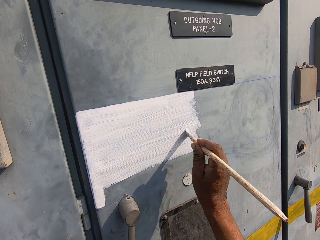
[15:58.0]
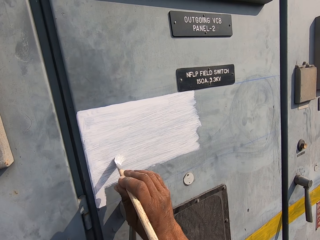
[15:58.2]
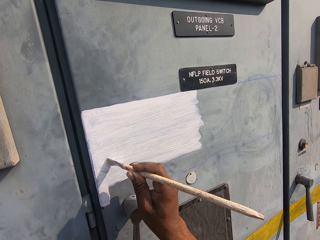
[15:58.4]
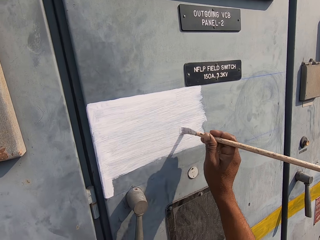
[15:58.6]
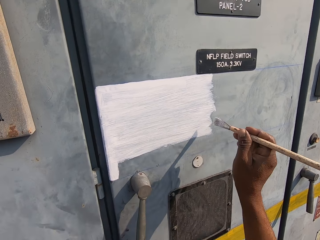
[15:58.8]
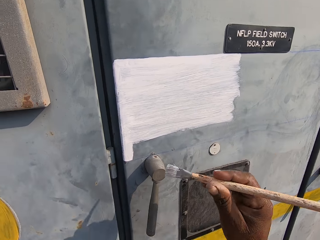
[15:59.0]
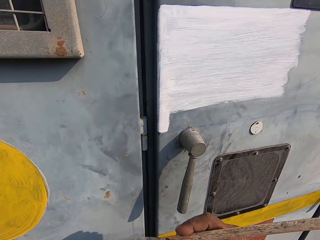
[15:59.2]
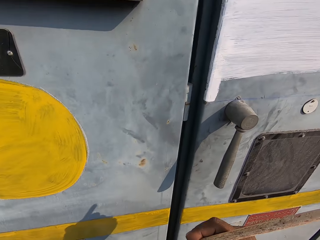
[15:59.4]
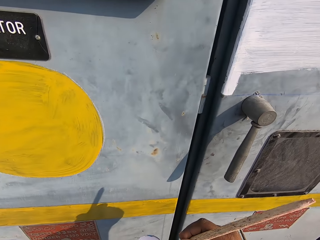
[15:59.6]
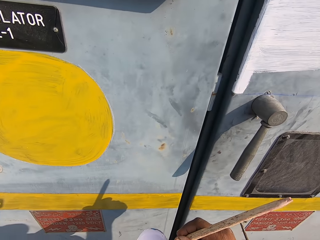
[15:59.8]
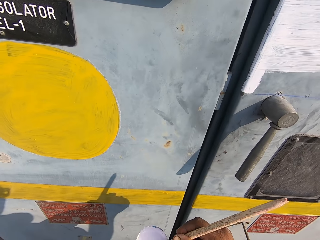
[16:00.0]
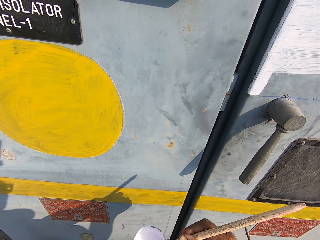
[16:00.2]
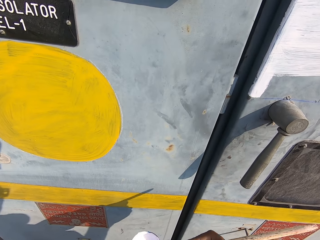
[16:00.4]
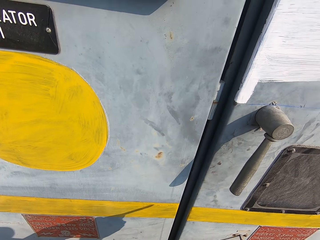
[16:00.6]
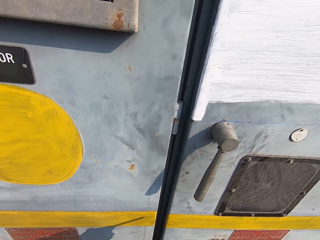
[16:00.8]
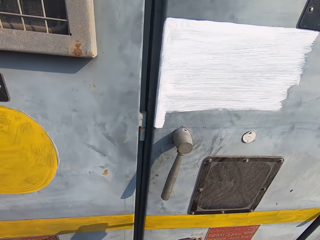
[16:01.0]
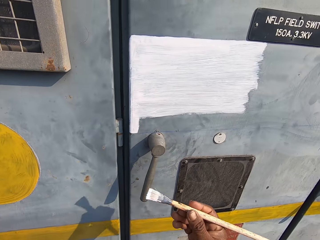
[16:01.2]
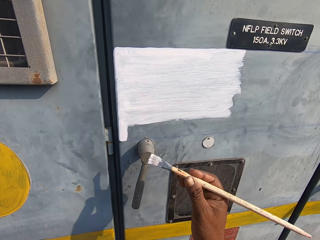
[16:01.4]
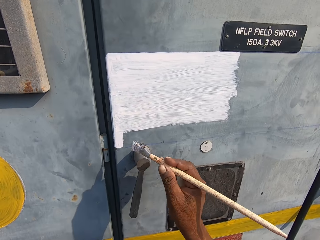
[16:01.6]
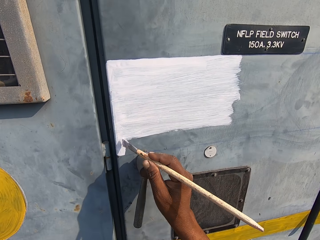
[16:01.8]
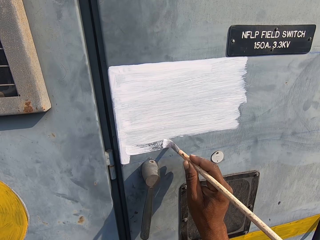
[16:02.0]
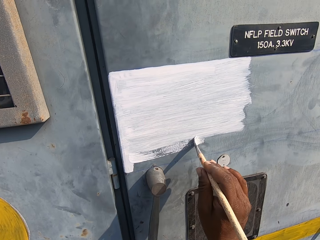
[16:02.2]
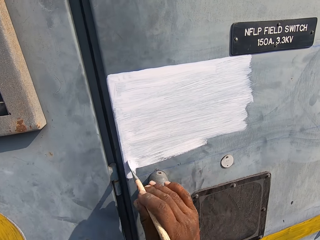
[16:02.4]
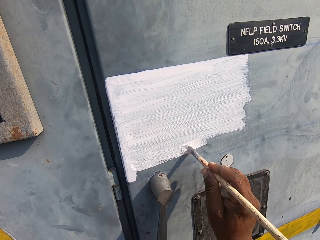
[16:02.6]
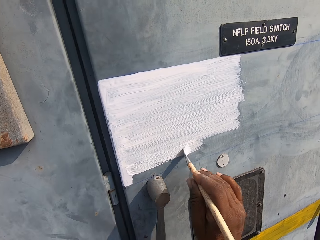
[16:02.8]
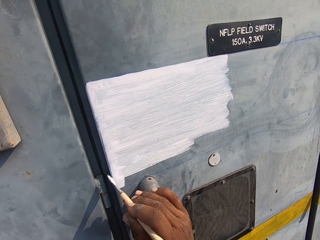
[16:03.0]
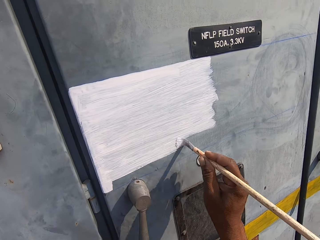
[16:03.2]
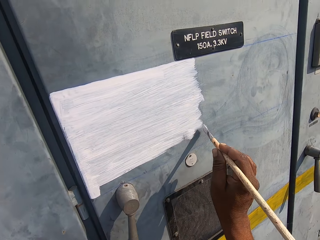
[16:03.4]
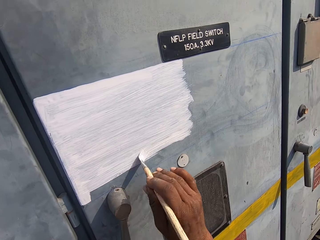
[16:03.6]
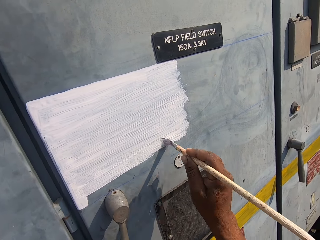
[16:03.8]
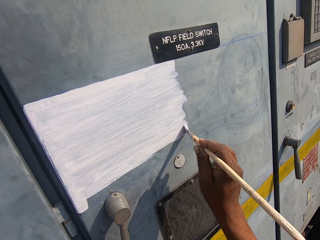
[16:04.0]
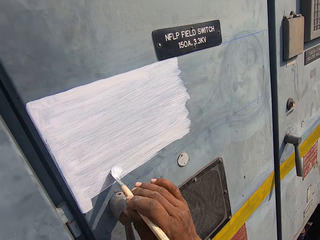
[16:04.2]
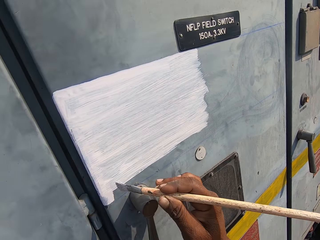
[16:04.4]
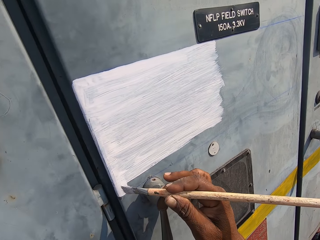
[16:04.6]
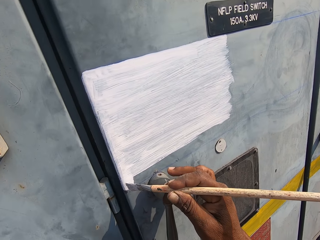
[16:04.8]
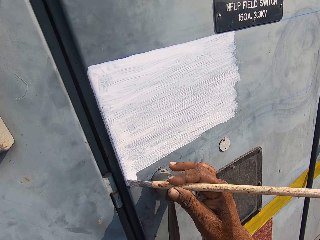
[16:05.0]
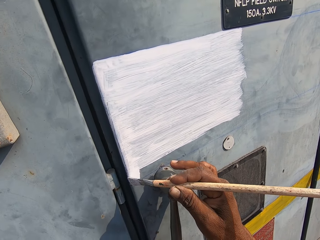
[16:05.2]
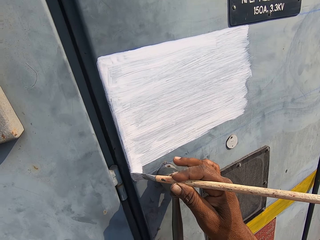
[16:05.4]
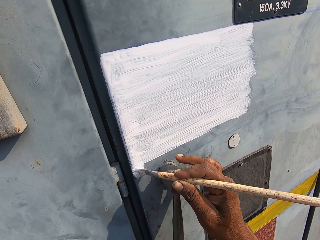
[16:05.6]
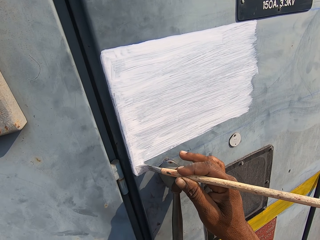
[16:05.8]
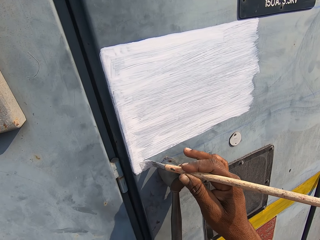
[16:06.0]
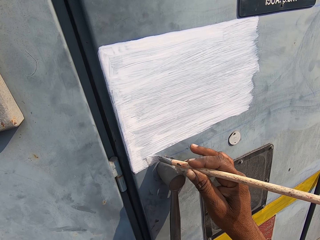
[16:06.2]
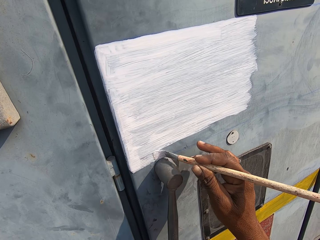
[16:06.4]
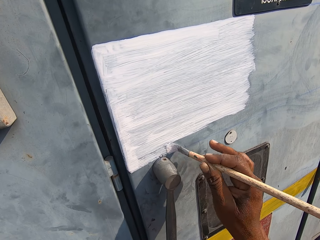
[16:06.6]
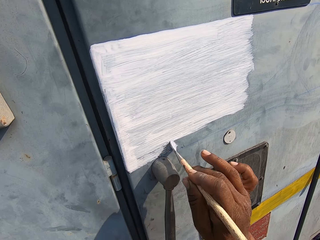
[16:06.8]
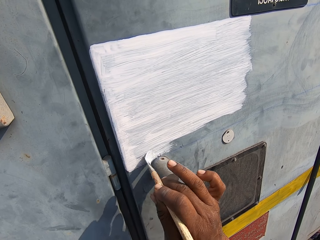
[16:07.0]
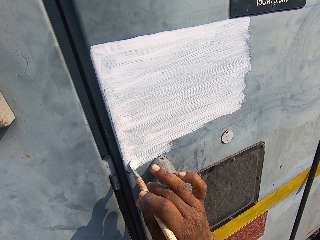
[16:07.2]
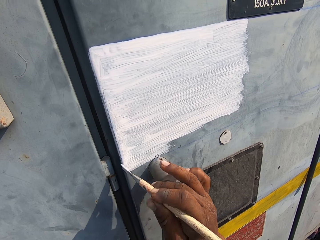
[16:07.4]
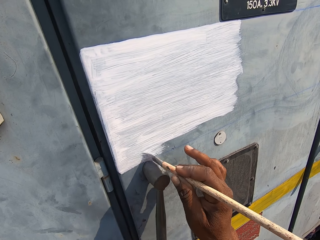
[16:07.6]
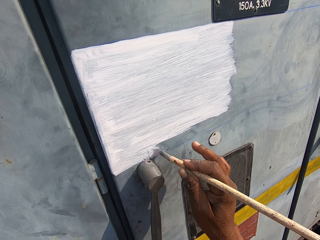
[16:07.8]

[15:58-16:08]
The camera wearer dips the painting brush in paint. They paint the field switch door.

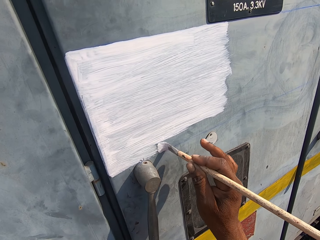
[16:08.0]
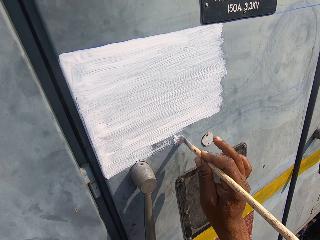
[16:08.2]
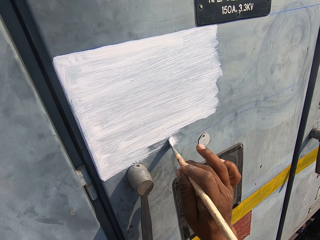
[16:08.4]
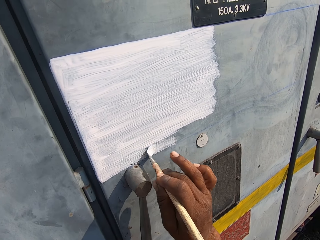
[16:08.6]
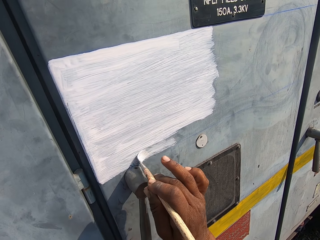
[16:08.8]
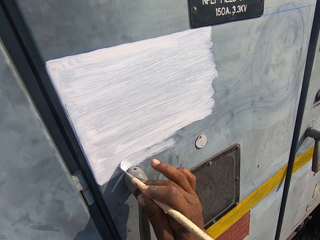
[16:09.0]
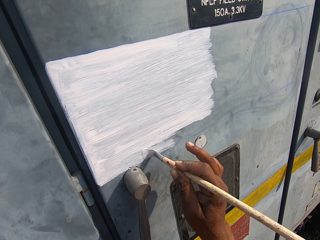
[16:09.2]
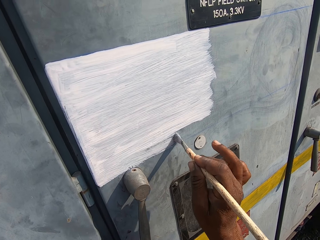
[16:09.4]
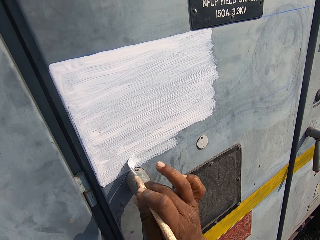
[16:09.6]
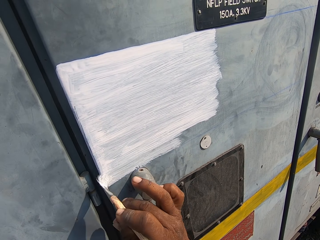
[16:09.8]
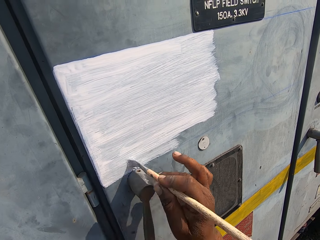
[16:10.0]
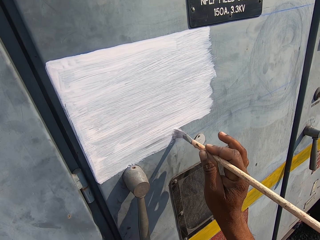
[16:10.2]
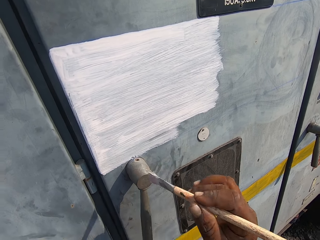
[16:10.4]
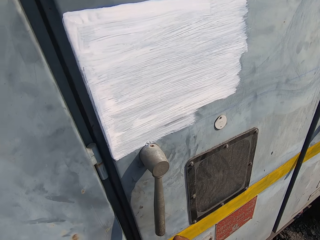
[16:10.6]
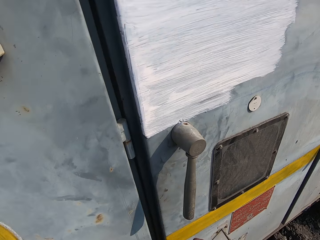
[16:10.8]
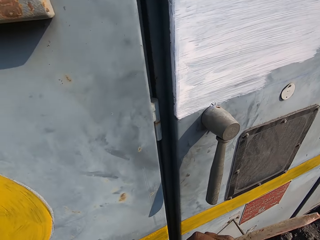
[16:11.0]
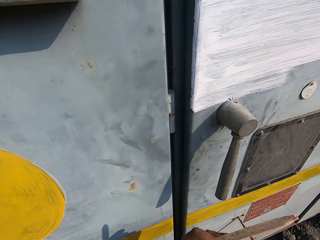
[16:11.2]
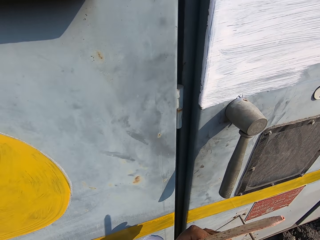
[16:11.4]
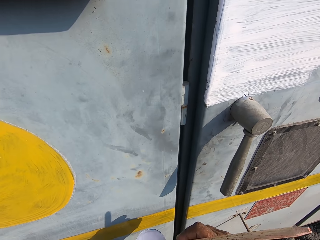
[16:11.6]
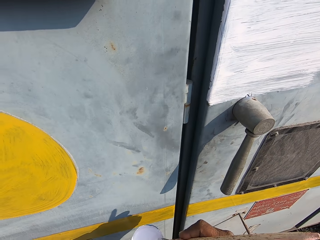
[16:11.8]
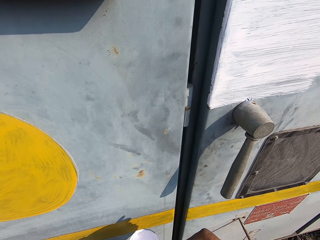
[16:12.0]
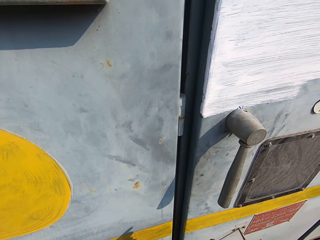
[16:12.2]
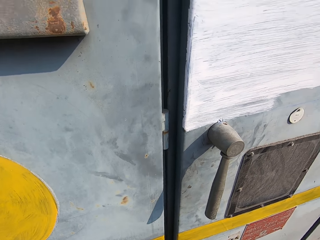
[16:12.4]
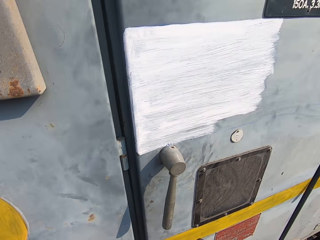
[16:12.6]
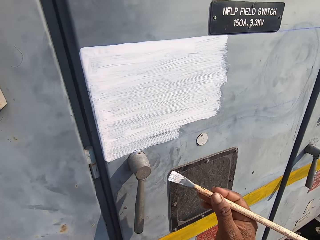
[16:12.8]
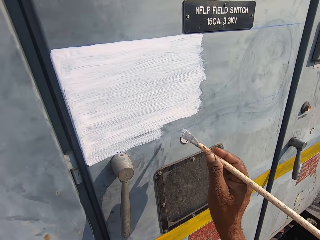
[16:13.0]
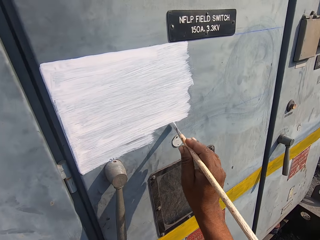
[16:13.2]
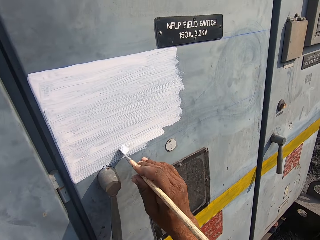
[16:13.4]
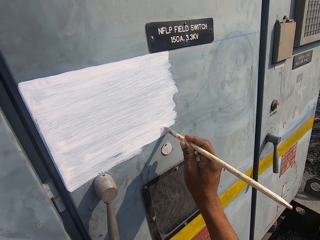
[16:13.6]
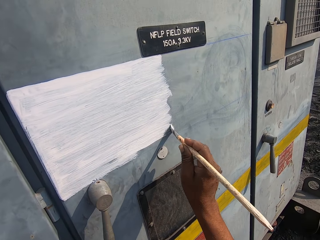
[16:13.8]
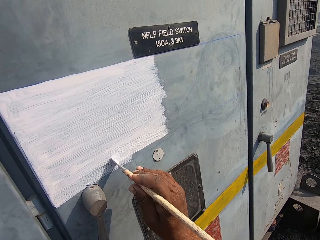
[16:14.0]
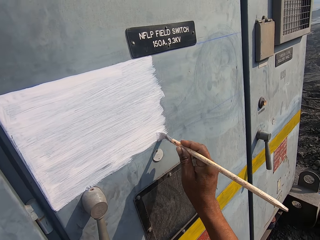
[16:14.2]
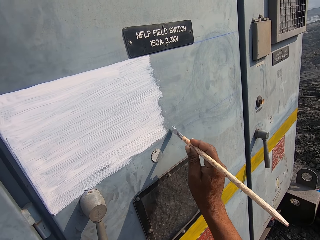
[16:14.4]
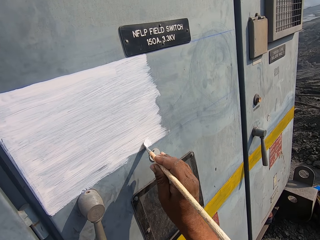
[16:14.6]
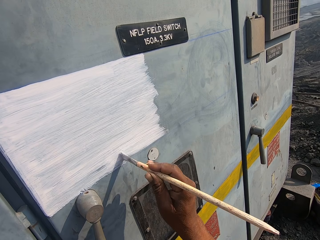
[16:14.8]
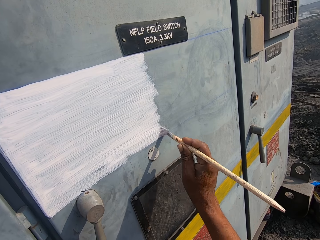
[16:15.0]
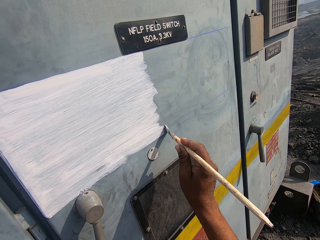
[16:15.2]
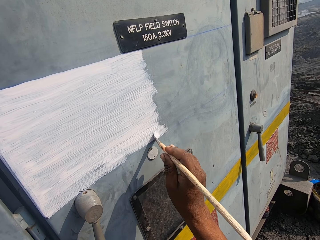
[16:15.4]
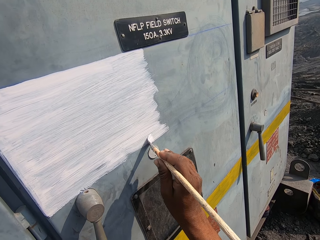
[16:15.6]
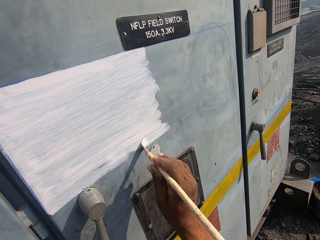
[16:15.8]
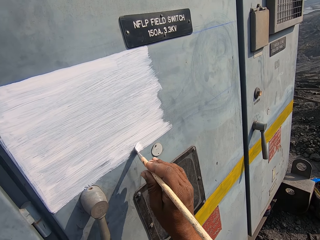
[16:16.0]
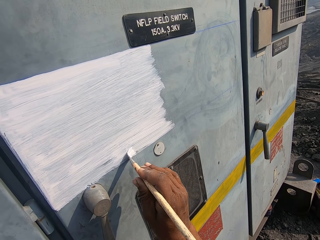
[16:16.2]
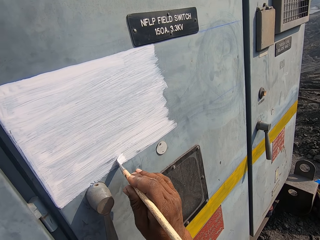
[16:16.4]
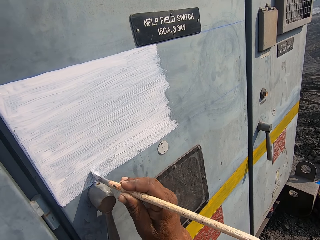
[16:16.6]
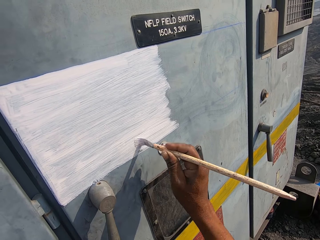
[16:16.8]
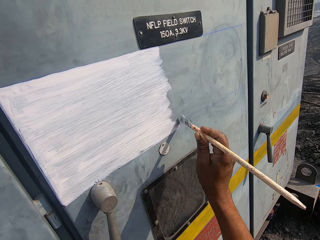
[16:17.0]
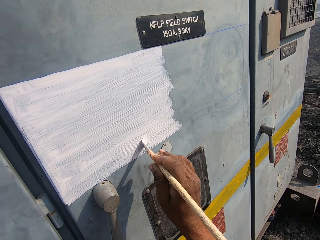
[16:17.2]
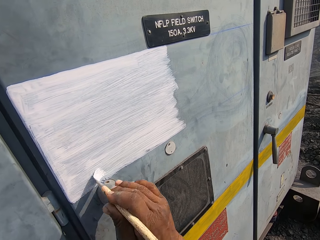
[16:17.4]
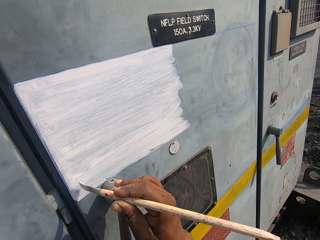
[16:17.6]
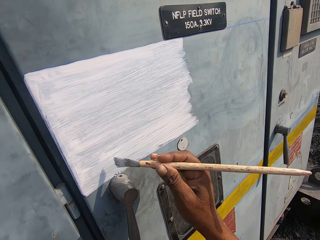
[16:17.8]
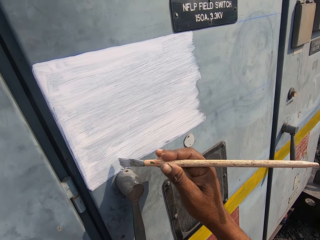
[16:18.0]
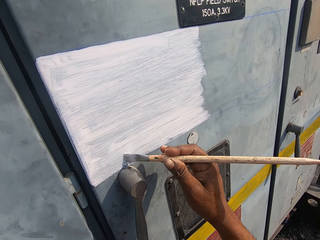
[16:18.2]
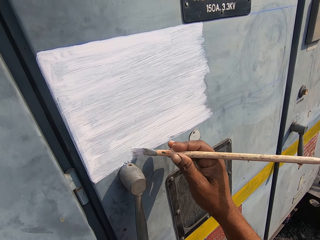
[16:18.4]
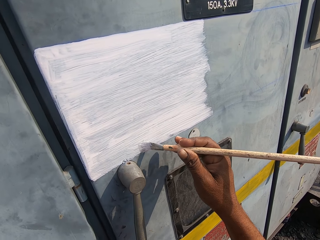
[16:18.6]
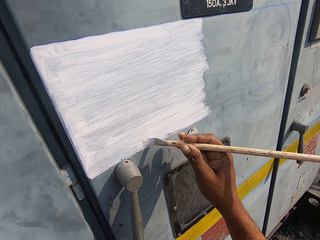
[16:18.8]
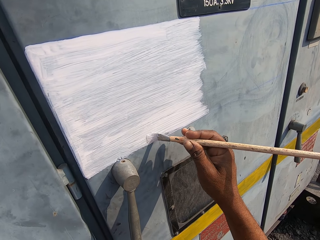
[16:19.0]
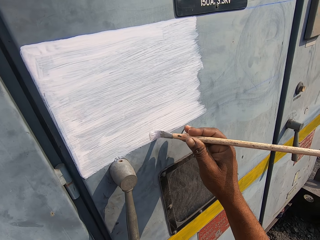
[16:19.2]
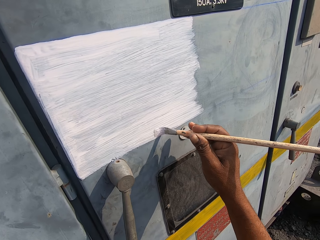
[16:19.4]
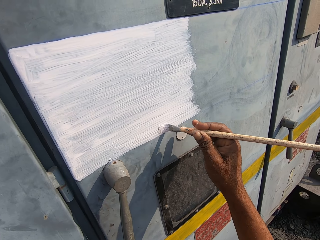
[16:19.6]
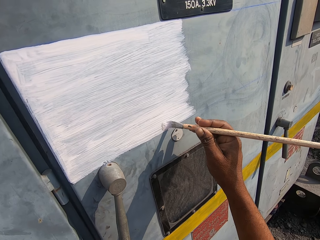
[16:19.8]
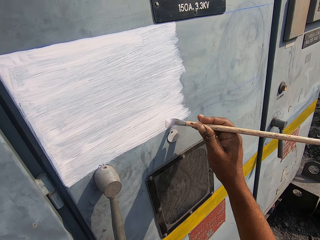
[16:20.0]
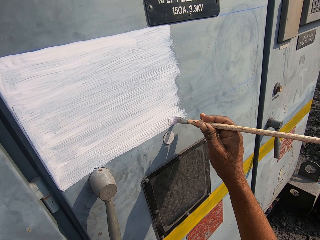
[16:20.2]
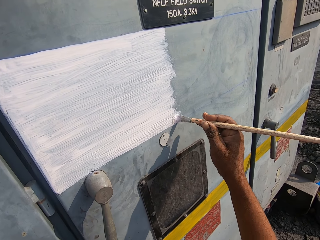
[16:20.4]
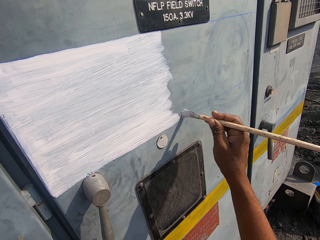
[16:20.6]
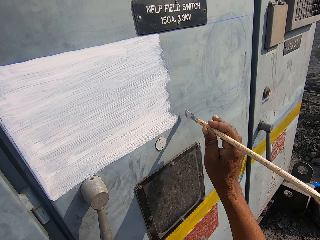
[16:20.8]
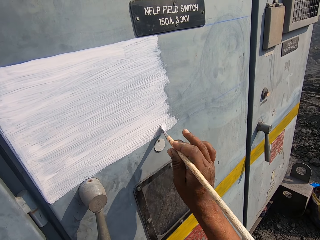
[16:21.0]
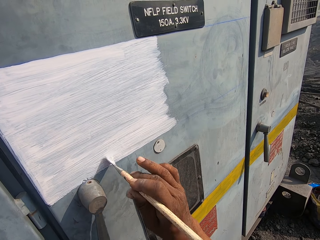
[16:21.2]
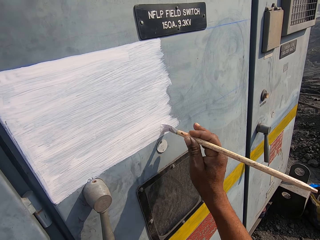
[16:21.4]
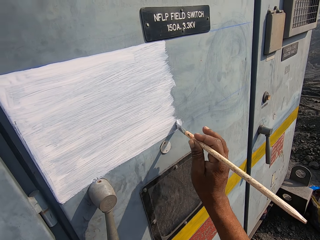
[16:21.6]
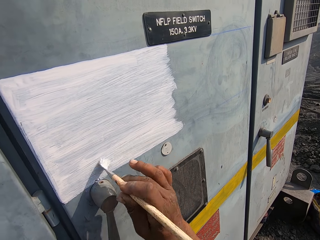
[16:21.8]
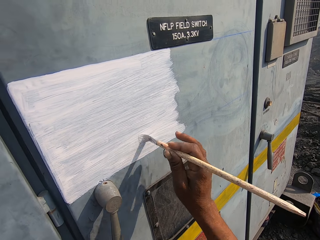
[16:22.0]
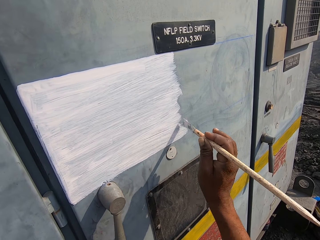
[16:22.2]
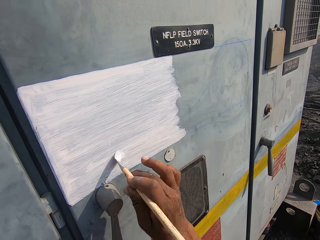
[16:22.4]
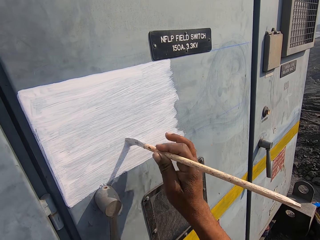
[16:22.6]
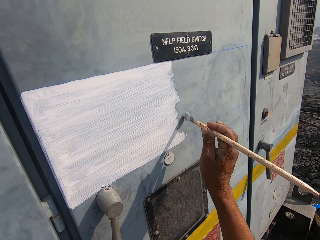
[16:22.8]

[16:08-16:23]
The camera wearer dips the painting brush in paint. They paint the field switch door.
